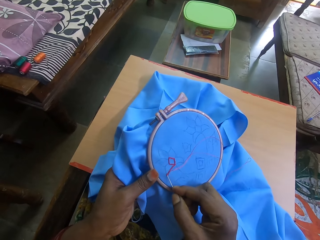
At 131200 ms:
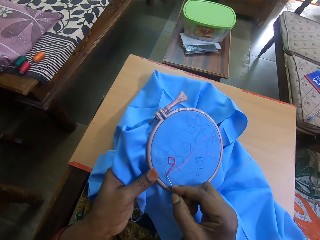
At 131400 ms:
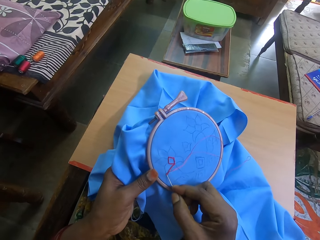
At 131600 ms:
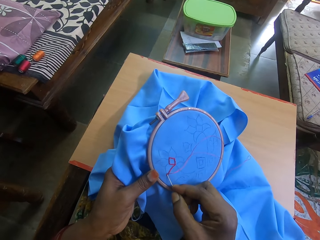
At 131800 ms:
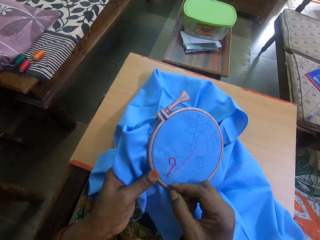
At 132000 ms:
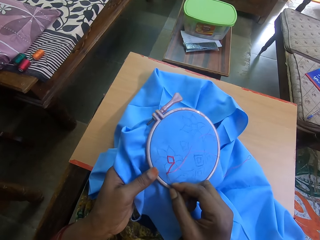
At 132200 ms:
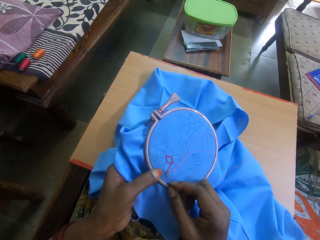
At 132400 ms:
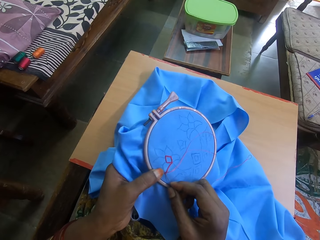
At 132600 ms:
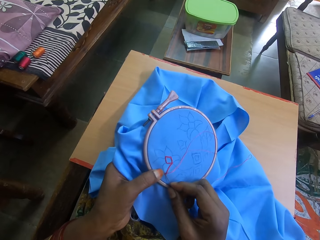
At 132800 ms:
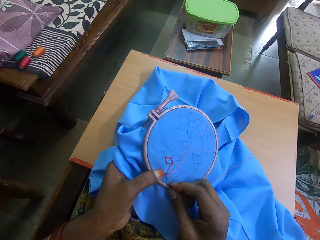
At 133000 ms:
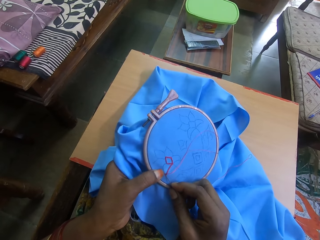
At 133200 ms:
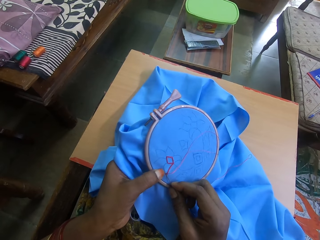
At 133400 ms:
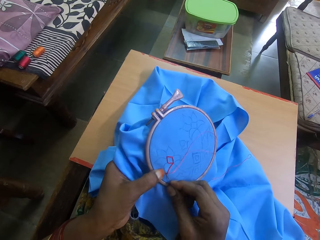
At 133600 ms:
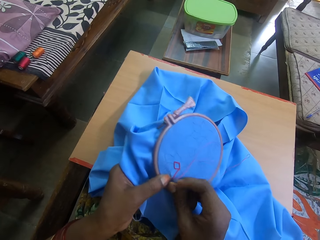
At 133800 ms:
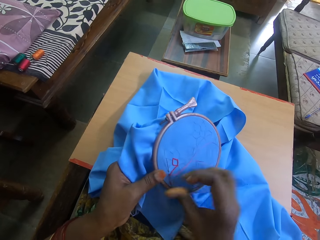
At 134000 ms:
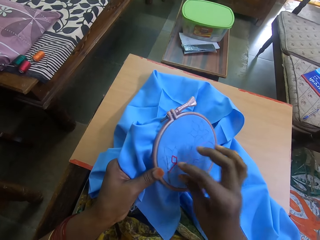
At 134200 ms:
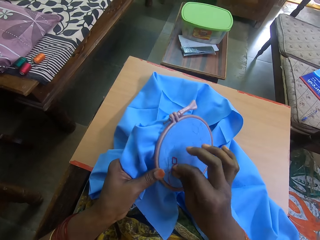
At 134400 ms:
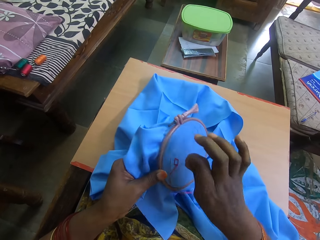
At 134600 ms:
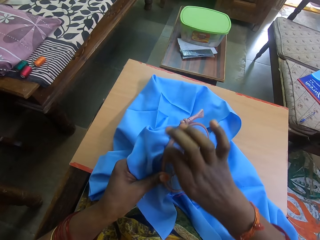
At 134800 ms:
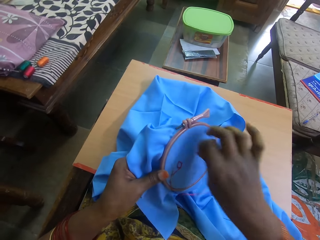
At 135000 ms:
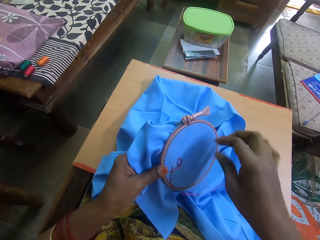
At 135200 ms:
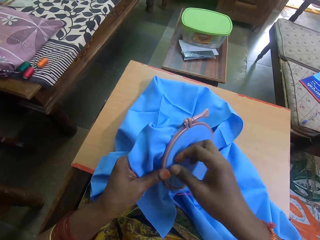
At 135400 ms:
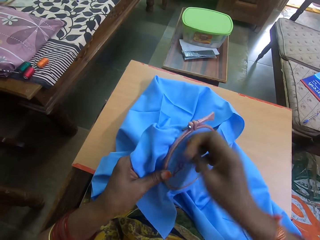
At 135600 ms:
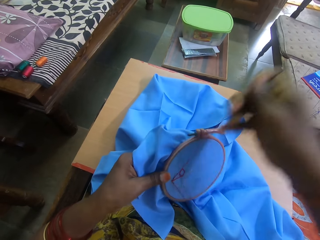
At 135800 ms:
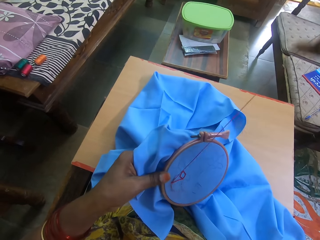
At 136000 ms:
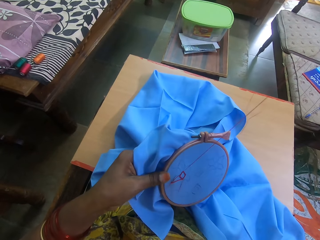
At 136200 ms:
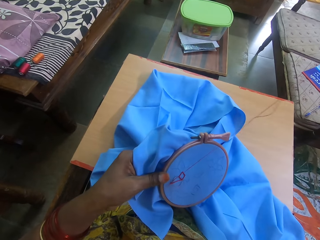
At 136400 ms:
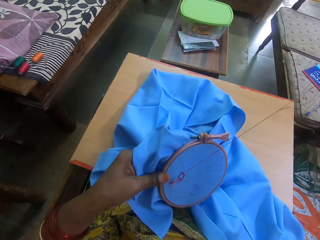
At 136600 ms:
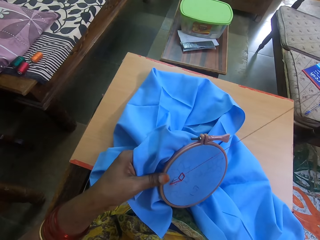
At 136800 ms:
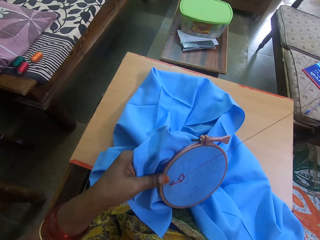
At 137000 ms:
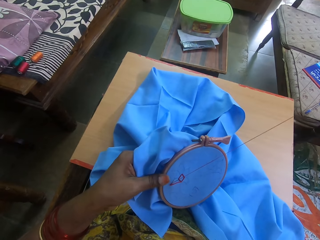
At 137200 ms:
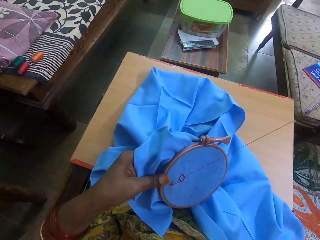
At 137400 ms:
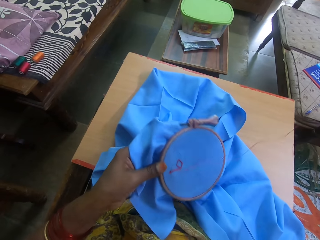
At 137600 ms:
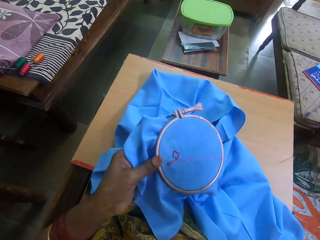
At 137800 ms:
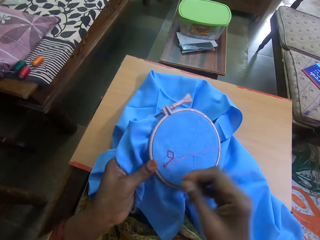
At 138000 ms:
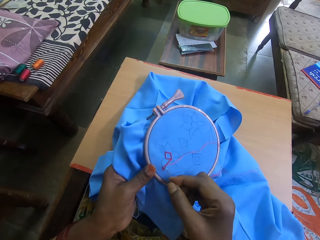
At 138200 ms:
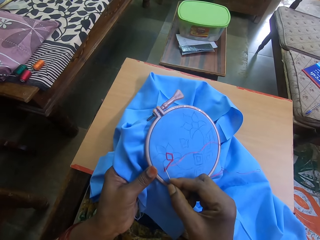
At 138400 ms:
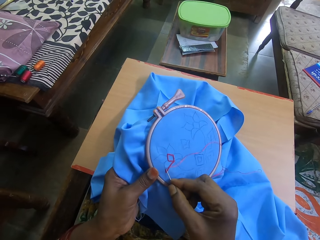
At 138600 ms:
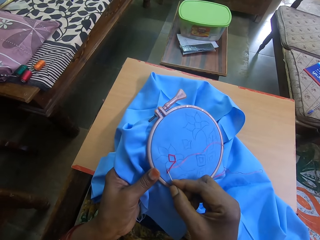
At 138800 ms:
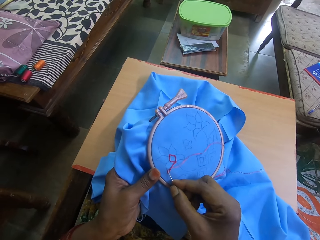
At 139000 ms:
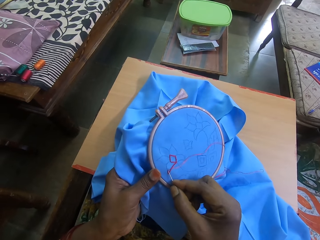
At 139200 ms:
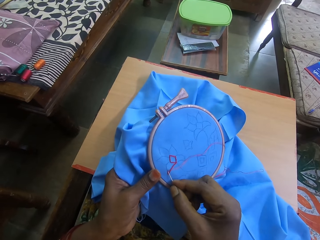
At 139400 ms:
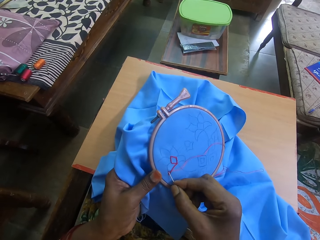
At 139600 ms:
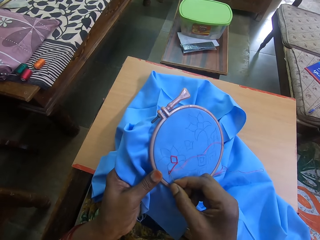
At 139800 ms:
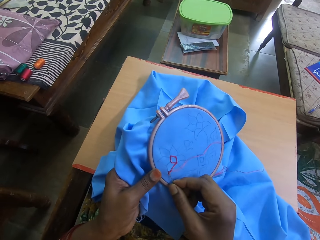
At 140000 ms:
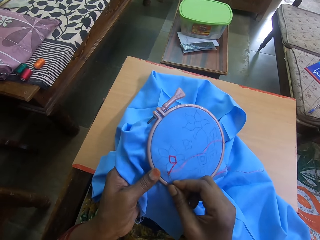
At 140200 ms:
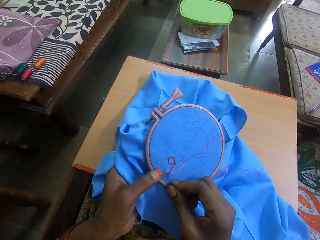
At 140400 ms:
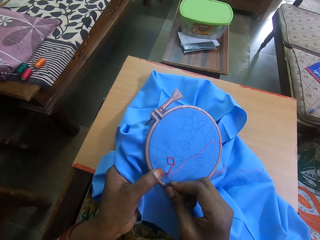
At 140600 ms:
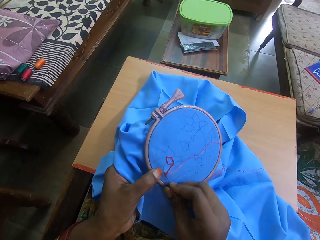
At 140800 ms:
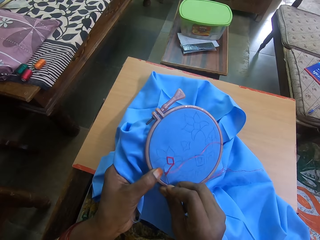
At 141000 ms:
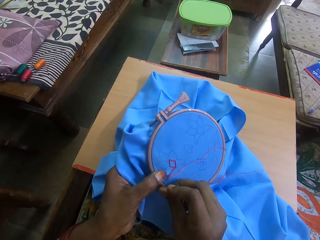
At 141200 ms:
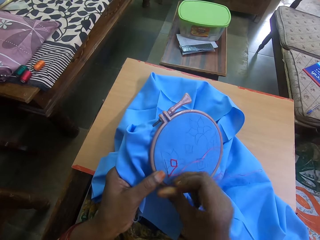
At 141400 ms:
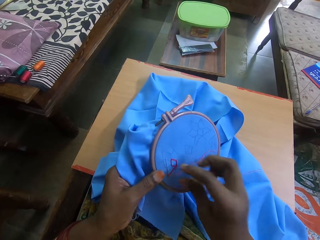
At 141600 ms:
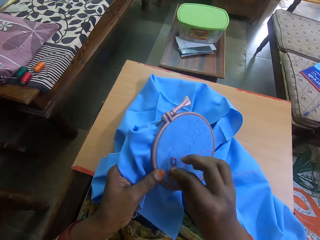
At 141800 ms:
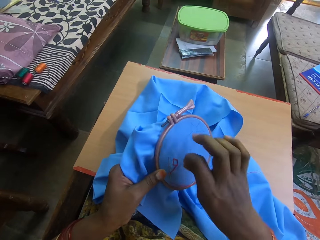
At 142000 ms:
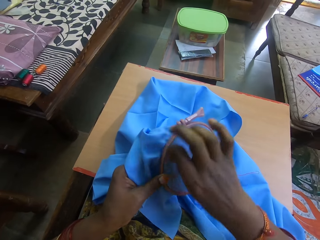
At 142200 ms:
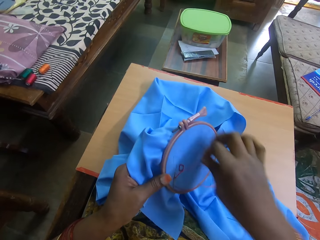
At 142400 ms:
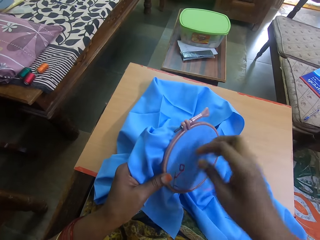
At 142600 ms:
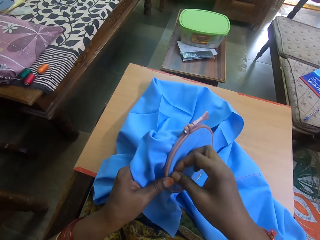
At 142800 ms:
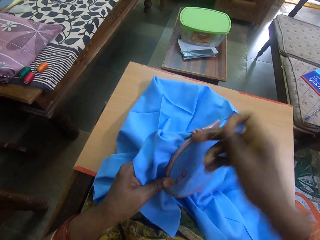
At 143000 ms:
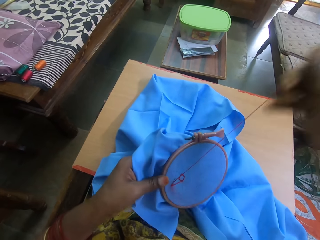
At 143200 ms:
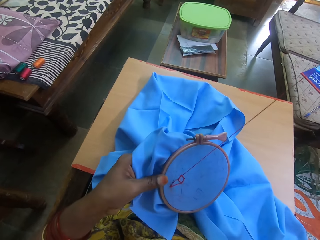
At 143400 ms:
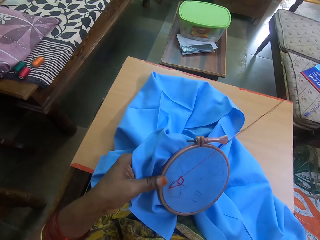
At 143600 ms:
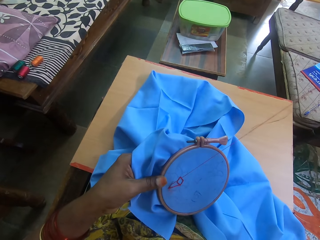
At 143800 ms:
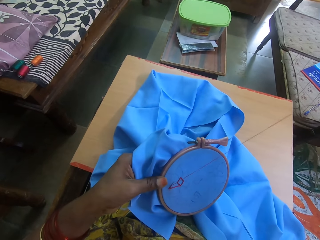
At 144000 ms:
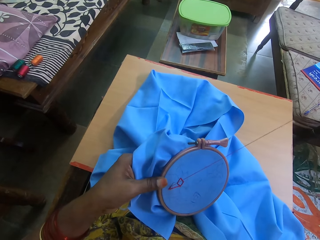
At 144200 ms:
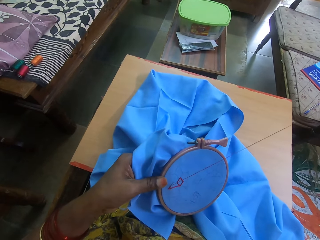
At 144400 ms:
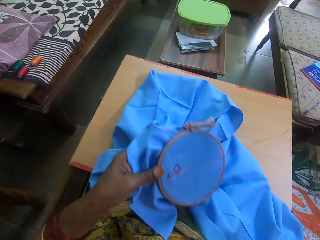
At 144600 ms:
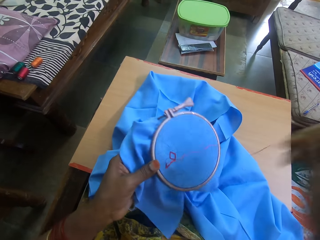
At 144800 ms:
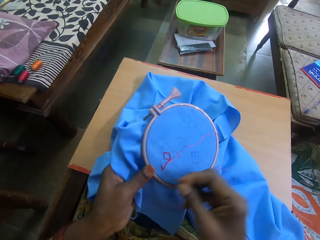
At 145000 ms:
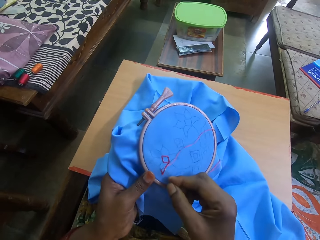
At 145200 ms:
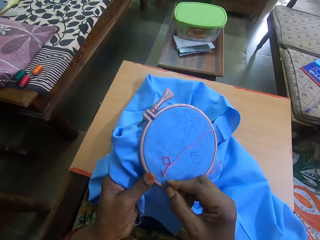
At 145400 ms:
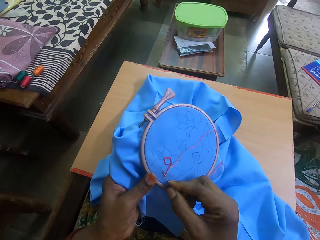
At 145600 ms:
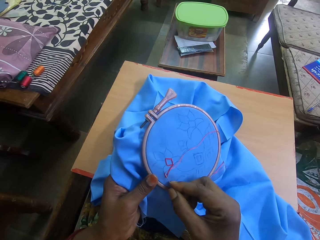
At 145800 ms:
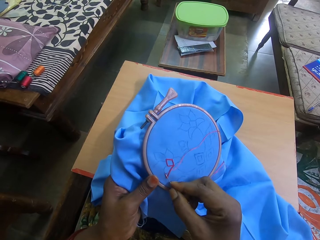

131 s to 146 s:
The camera wearer inserts a needle on the piece of cloth. They move the thread across the needle. They pull the thread. They insert the needle on the piece of cloth. They move the thread across the needle. They pull the thread.

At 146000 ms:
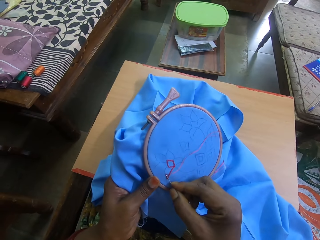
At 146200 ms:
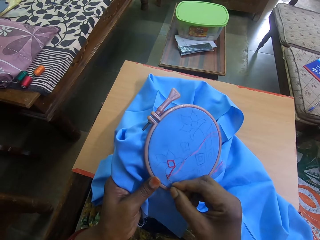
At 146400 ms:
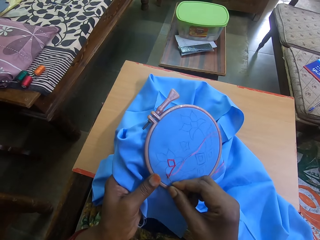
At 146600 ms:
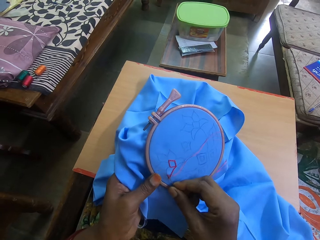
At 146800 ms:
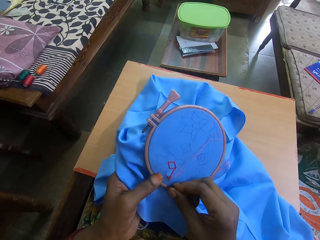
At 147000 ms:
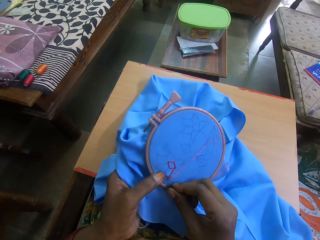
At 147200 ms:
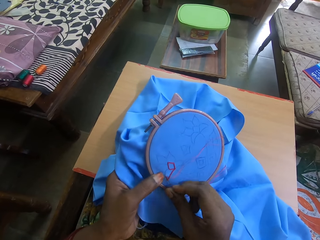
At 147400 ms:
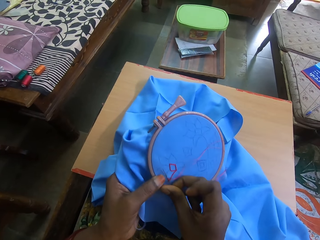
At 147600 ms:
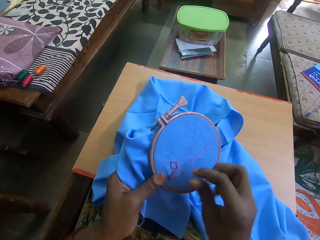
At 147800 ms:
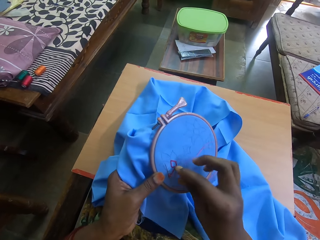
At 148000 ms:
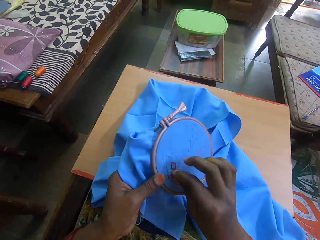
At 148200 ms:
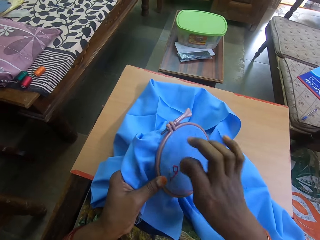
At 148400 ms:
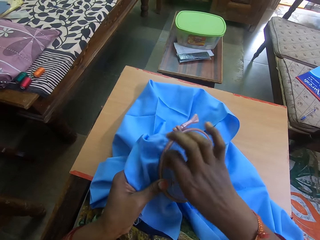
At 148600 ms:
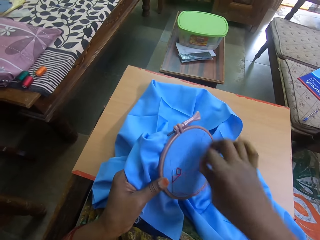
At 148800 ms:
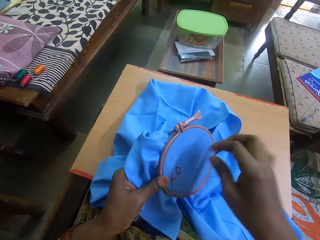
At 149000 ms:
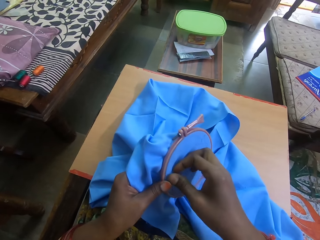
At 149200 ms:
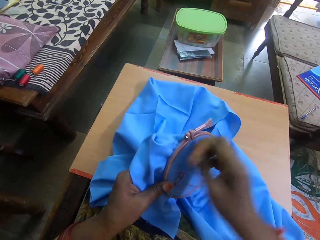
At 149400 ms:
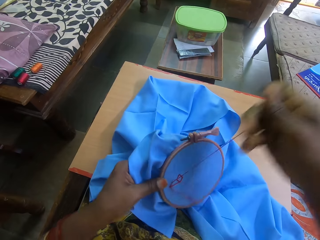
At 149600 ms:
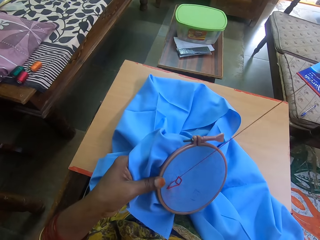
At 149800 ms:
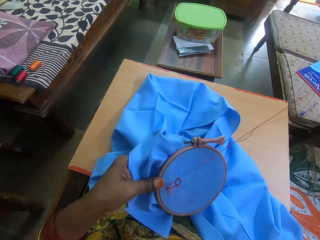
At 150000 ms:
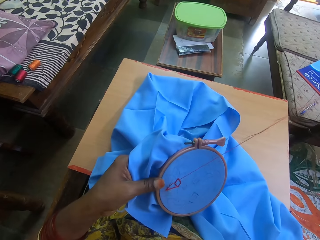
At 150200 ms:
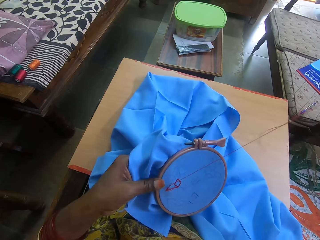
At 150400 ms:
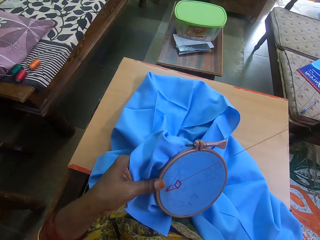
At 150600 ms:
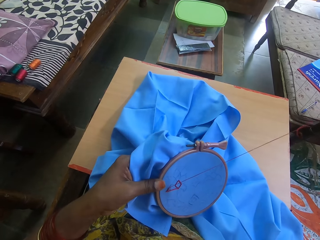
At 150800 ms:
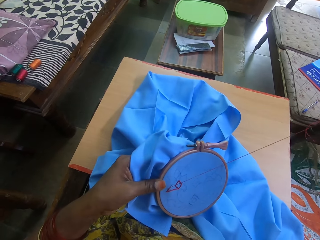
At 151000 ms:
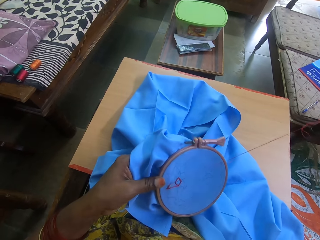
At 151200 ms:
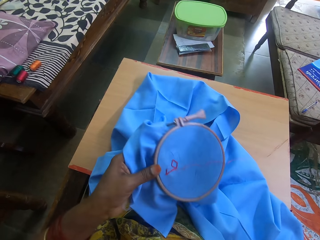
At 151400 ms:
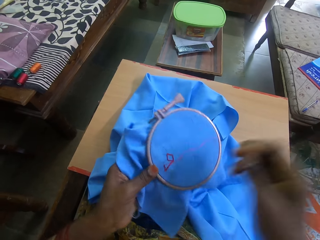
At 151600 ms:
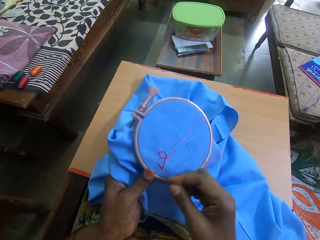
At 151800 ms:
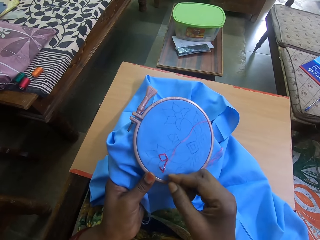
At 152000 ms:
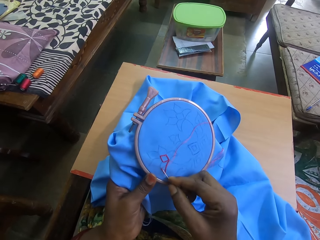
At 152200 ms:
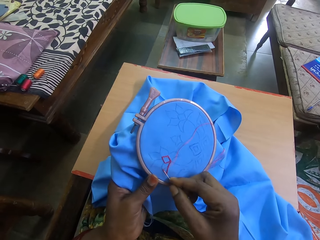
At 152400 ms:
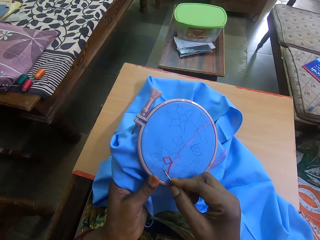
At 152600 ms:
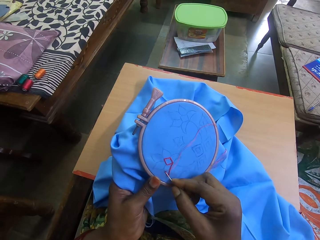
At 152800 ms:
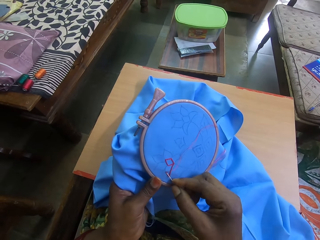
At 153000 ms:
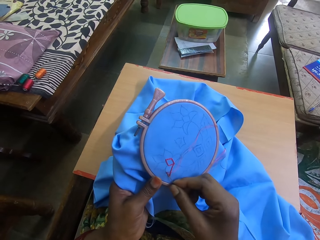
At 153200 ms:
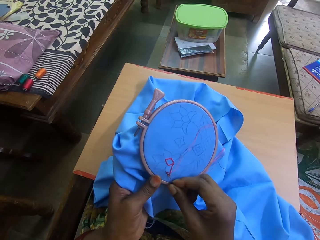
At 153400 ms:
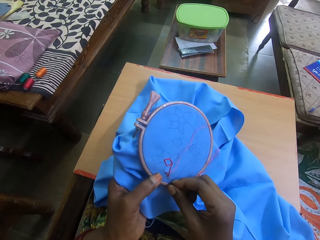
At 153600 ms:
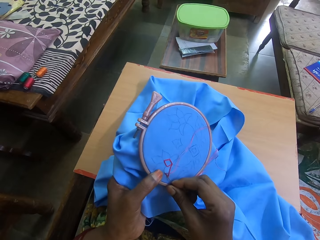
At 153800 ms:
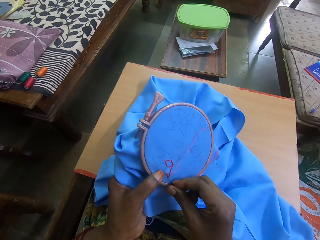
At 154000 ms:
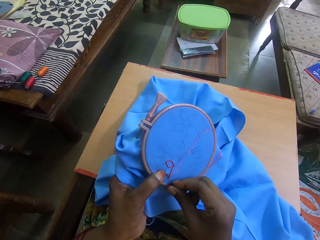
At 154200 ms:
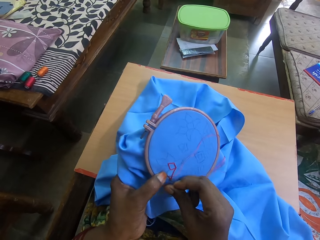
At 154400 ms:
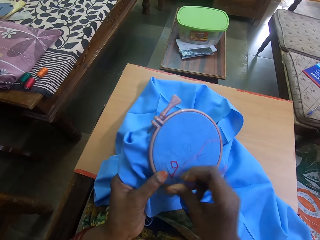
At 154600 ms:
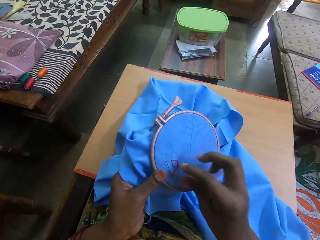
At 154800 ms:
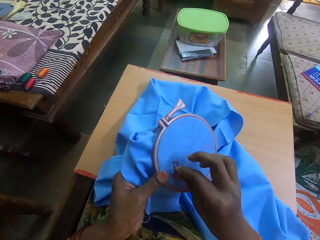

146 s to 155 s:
The camera wearer inserts a needle on the piece of cloth. They move the thread across the needle. They pull the thread. They insert the needle on the piece of cloth.
